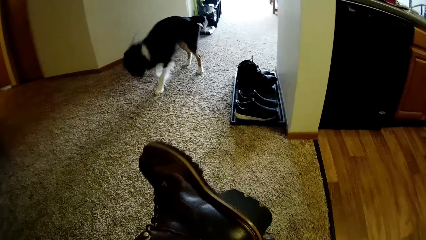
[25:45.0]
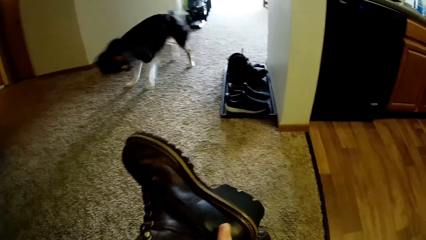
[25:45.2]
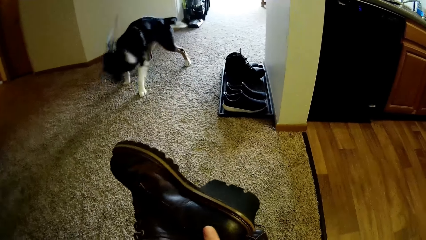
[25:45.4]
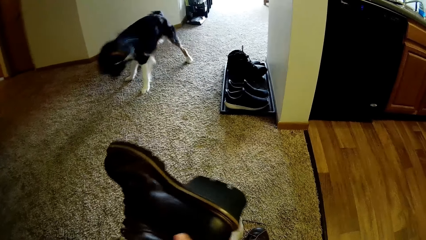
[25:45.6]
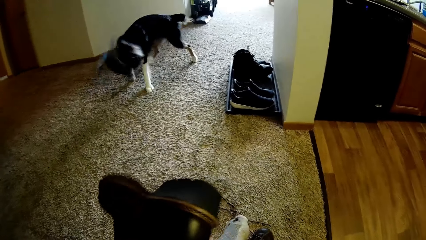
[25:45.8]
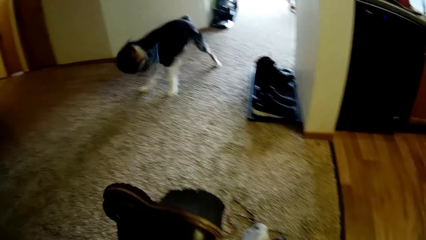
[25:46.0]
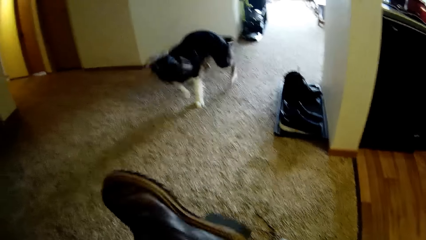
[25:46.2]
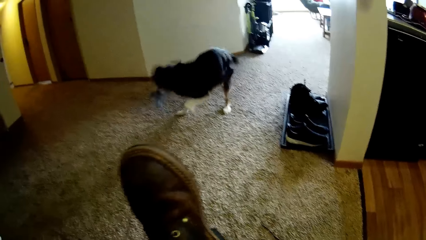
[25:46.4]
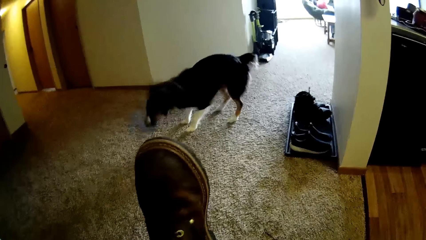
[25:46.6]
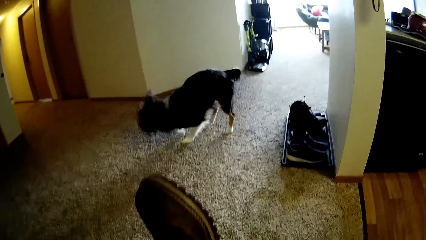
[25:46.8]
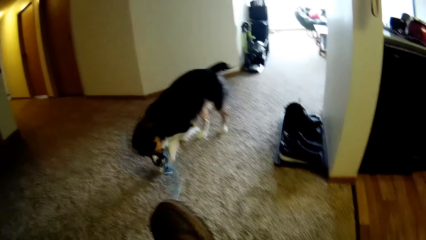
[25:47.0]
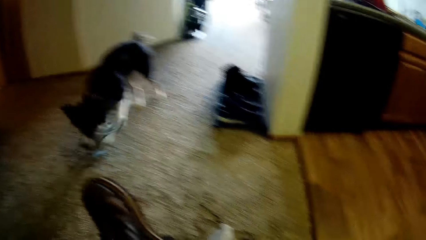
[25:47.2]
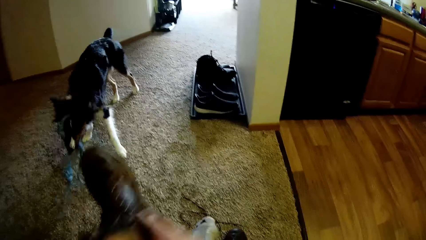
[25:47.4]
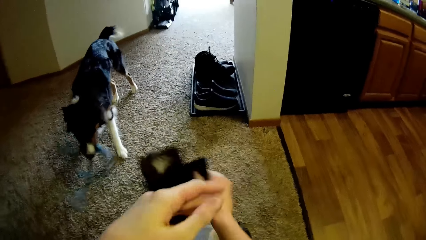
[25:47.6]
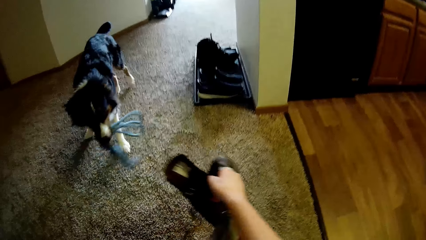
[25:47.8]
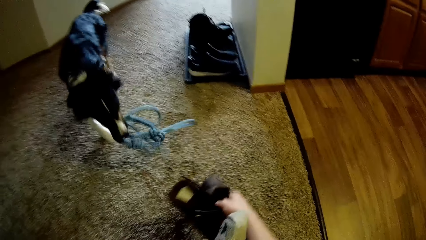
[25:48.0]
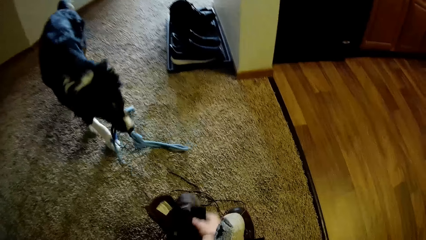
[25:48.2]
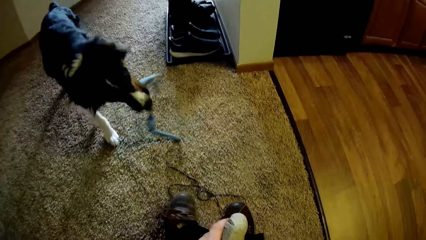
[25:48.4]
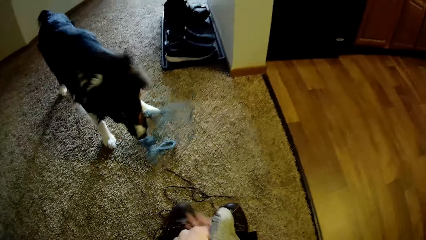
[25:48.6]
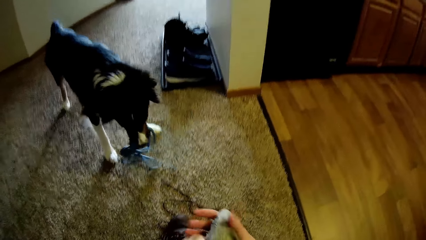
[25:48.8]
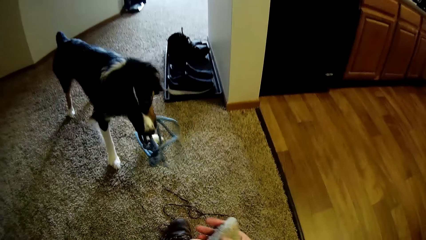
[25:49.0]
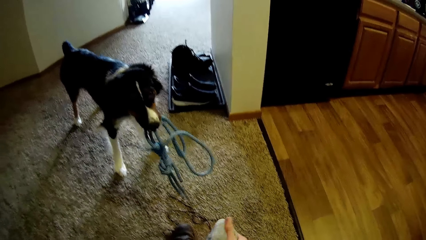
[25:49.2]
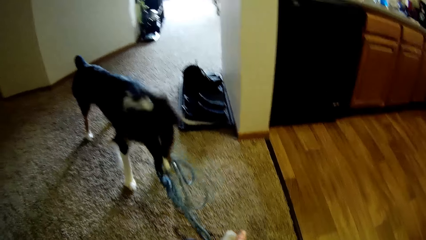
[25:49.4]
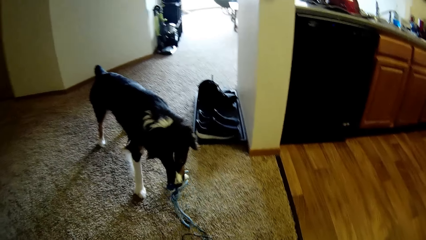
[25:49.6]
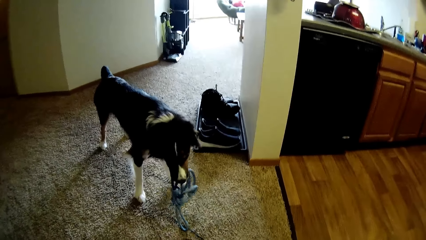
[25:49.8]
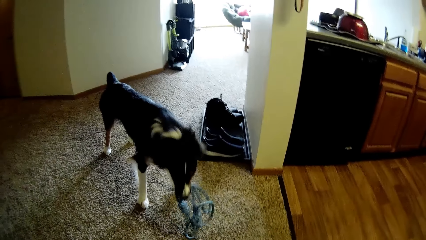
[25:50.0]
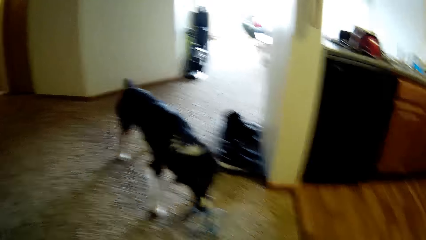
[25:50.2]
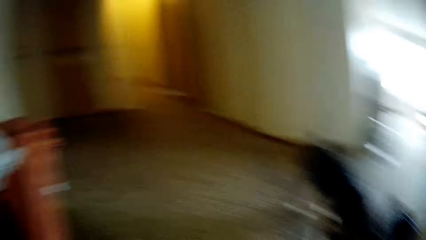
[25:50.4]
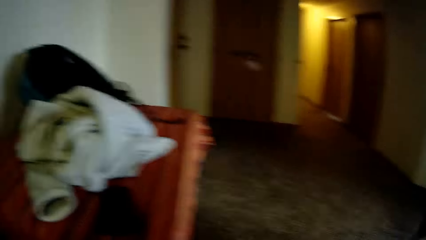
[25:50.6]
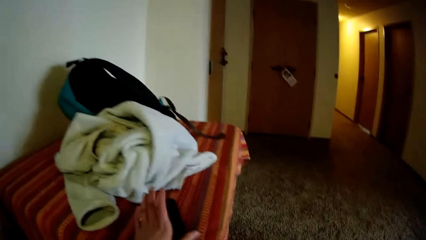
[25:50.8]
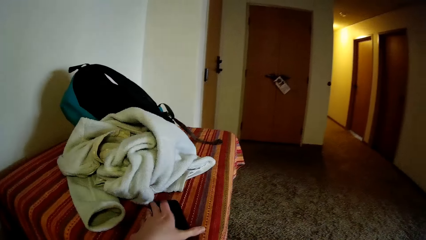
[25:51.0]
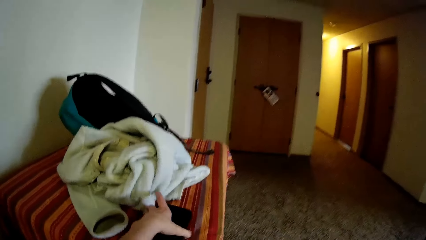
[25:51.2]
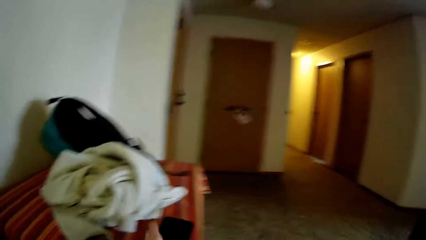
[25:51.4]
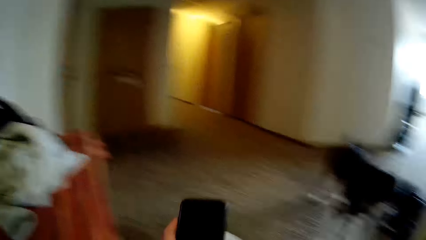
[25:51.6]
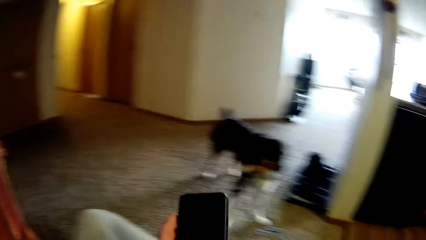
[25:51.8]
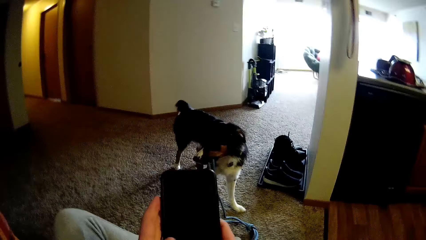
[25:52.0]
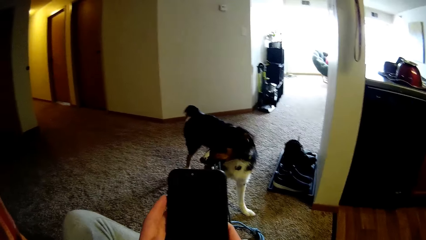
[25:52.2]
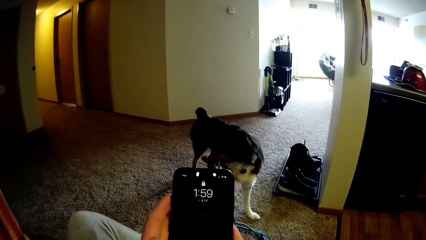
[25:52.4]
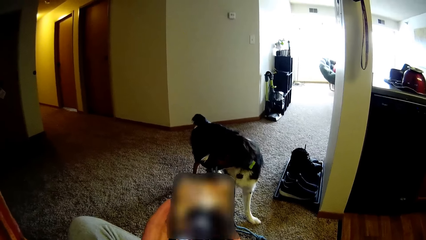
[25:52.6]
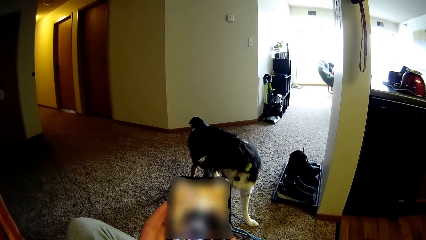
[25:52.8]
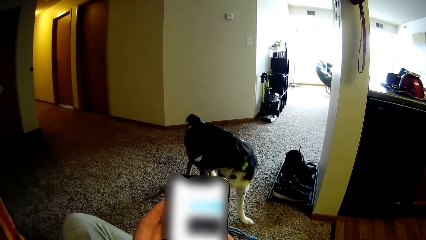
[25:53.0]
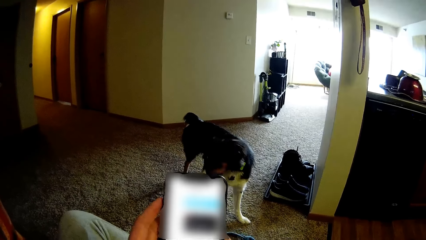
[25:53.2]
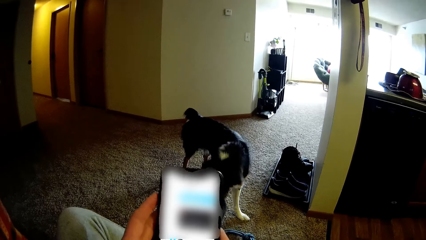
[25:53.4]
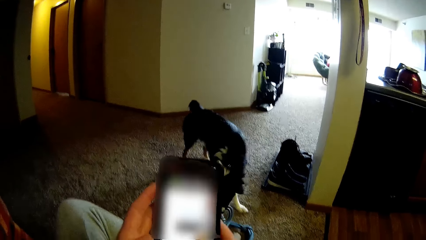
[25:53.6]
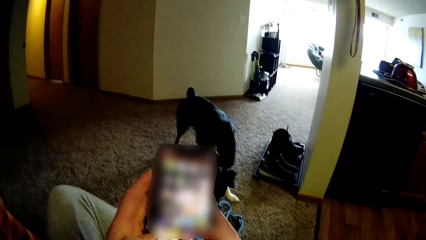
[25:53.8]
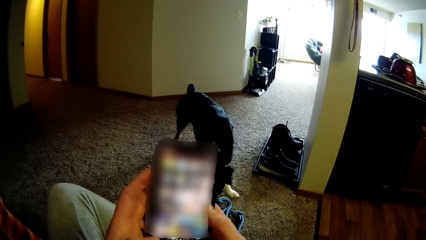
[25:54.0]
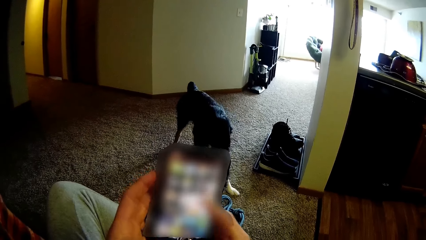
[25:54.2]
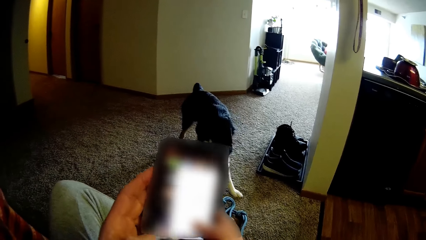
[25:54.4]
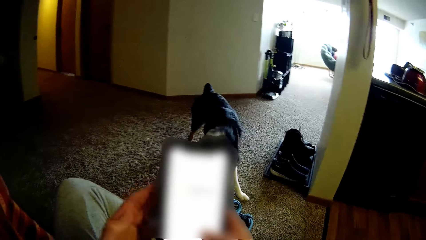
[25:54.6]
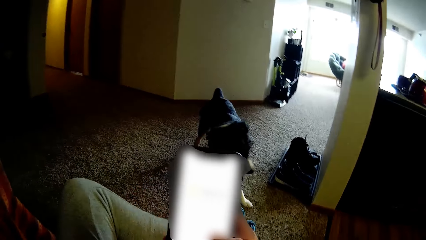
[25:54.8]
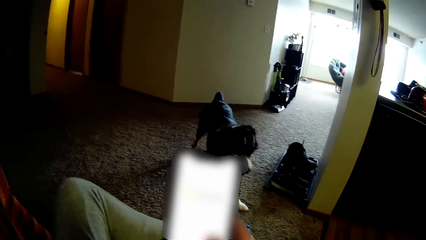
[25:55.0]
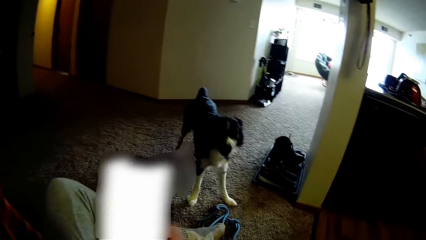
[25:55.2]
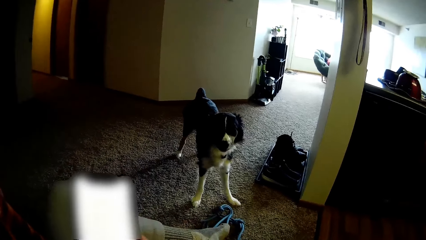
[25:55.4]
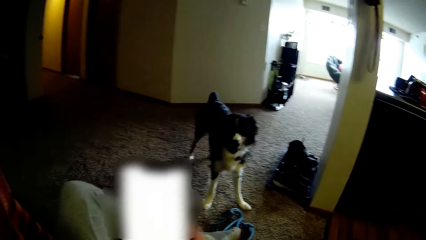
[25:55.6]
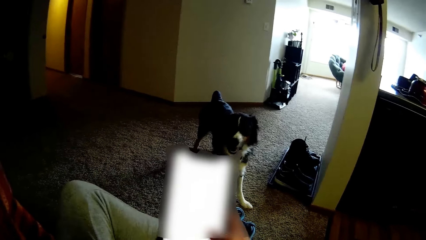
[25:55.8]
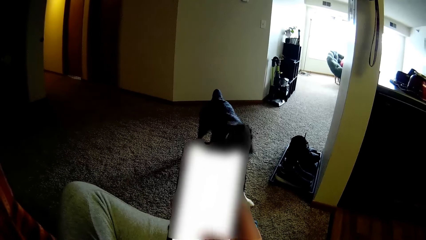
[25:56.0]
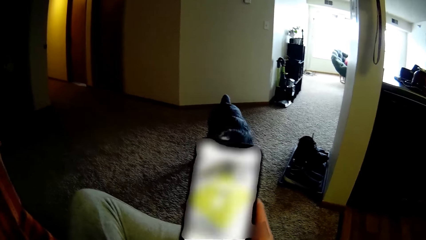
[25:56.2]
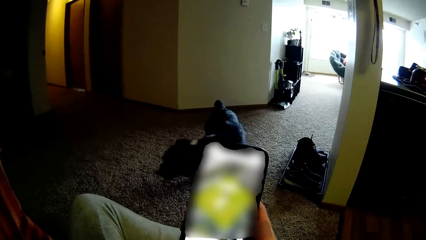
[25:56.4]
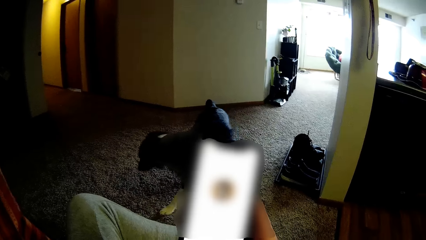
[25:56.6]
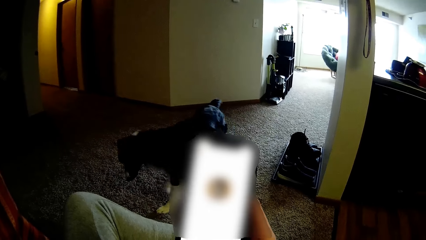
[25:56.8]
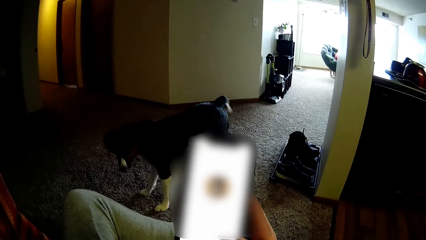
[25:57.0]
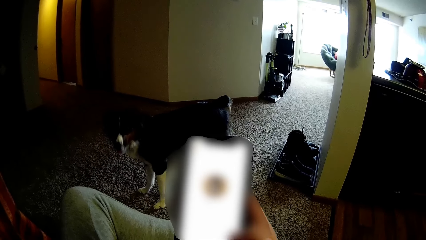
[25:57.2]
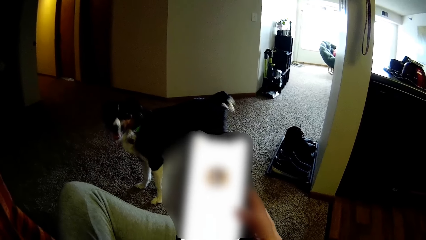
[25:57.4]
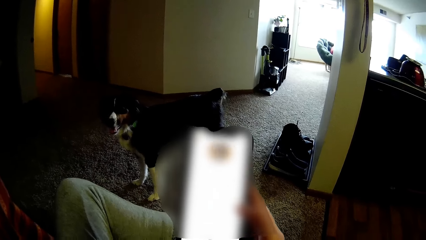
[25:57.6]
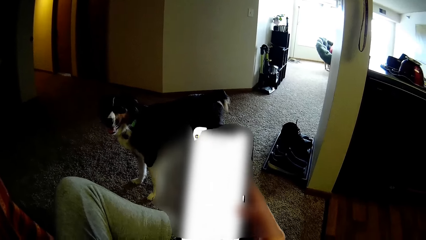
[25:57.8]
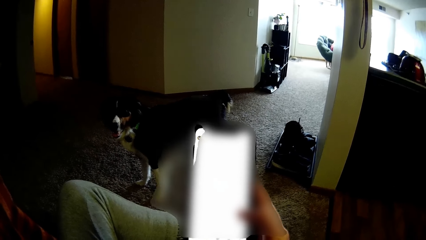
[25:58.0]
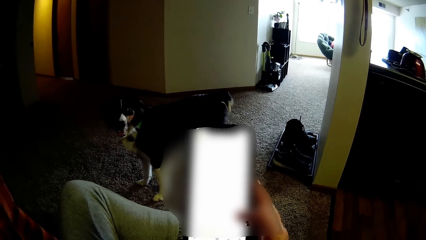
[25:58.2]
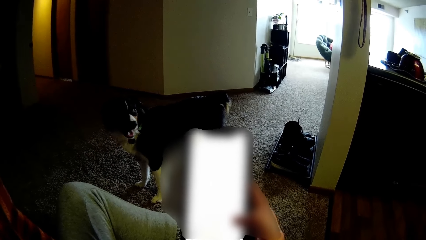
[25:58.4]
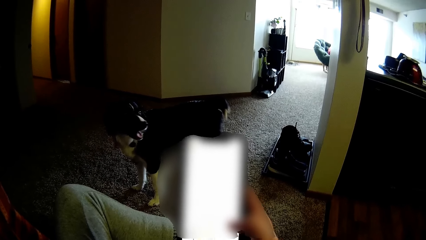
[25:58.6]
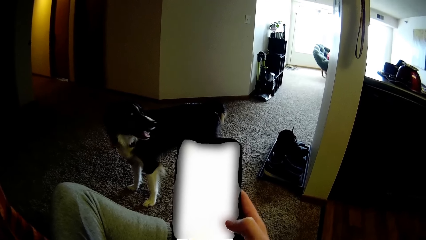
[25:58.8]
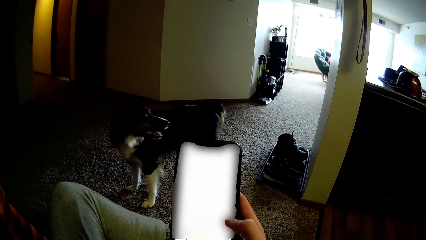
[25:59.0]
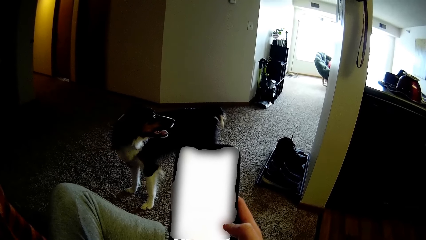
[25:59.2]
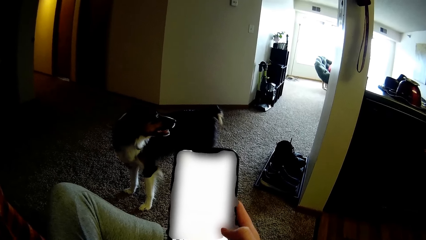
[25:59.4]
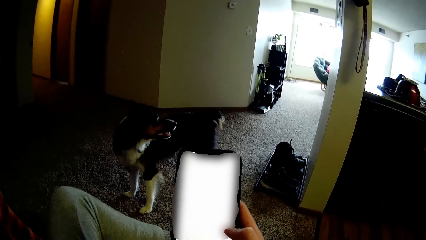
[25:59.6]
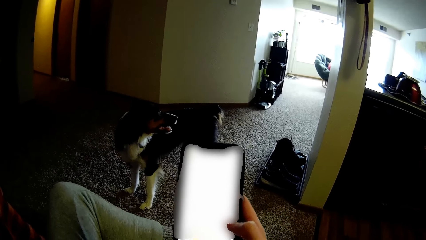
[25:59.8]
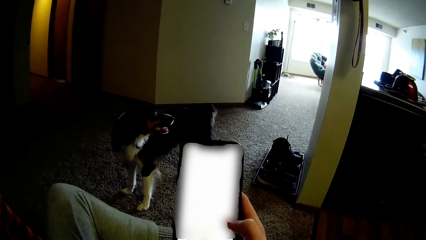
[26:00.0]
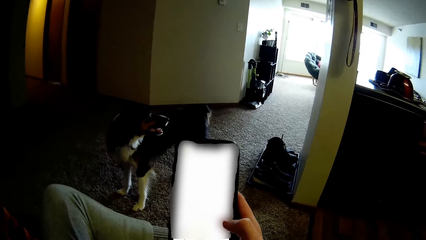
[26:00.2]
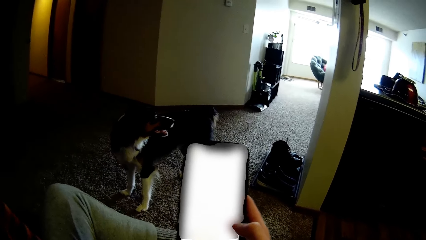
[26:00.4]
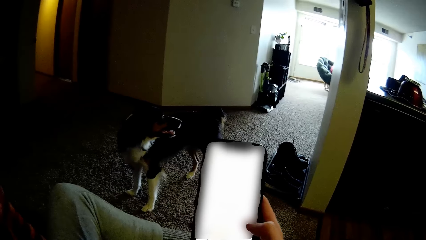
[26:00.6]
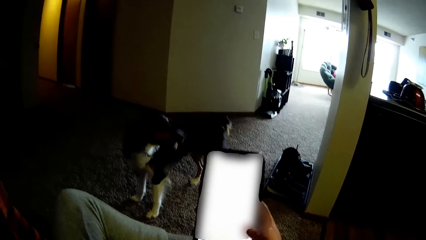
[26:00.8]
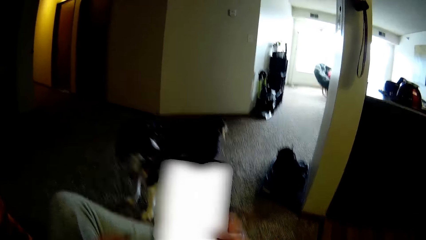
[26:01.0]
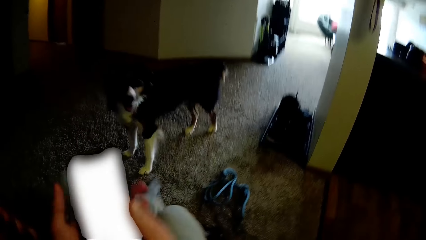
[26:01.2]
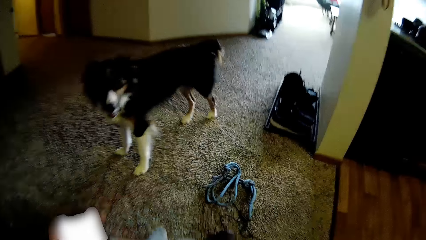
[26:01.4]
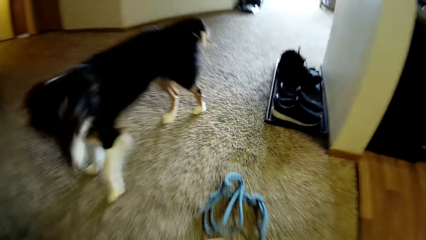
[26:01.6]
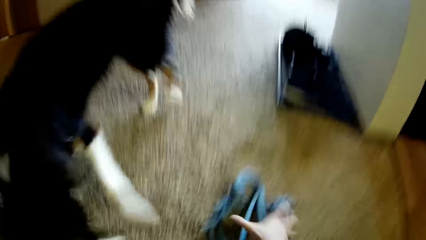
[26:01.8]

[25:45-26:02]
The camera wearer places her footwear on the floor with her right hand. She picks up her phone from the table with her left hand. She operates her phone with her hands.
